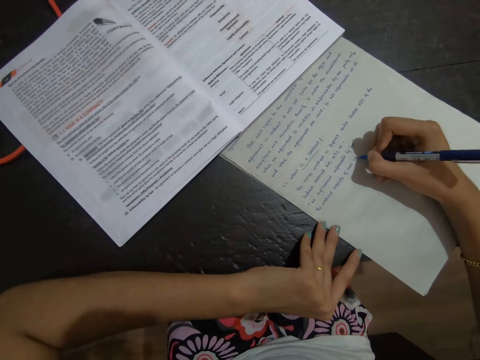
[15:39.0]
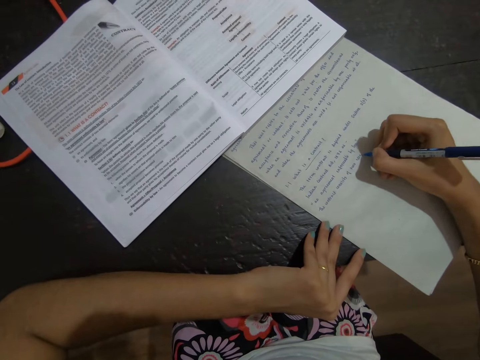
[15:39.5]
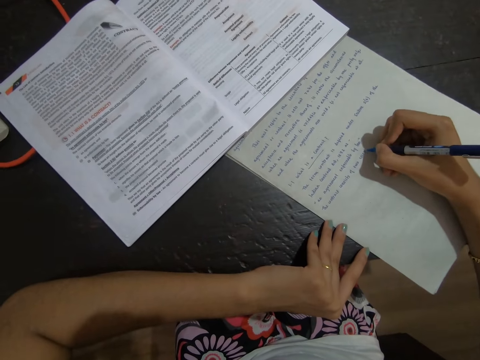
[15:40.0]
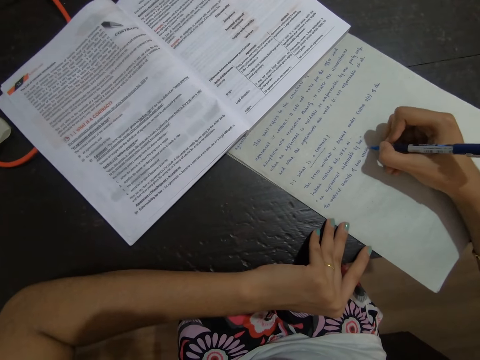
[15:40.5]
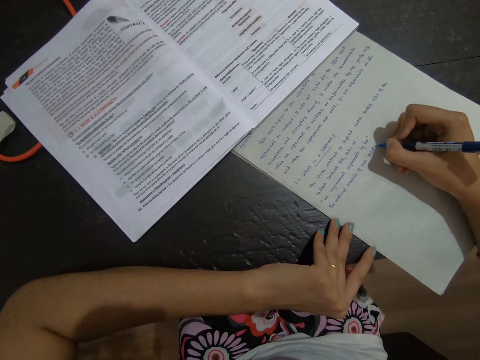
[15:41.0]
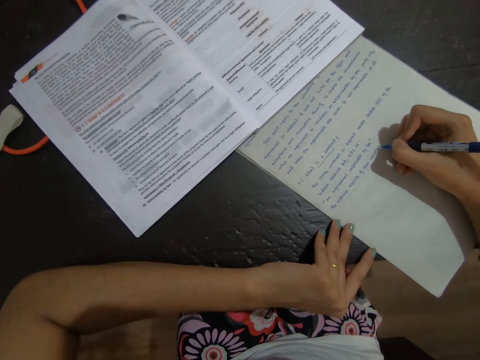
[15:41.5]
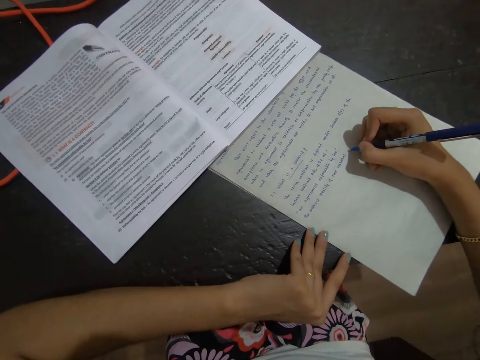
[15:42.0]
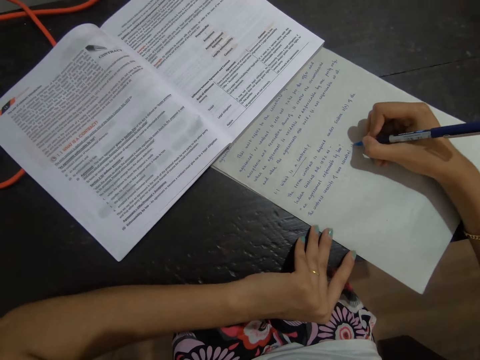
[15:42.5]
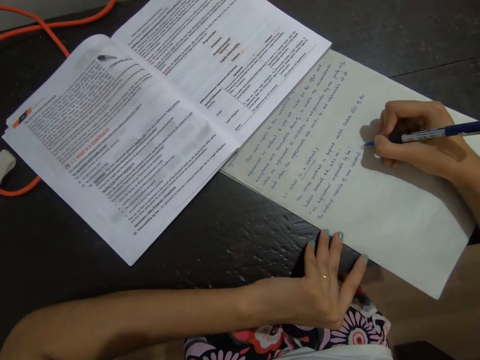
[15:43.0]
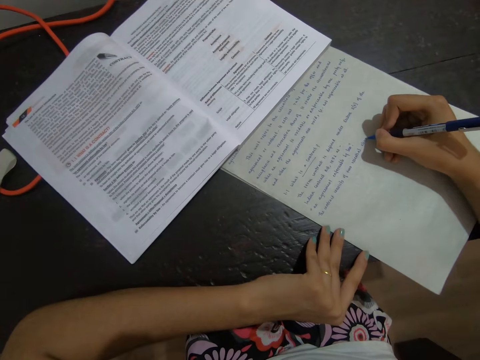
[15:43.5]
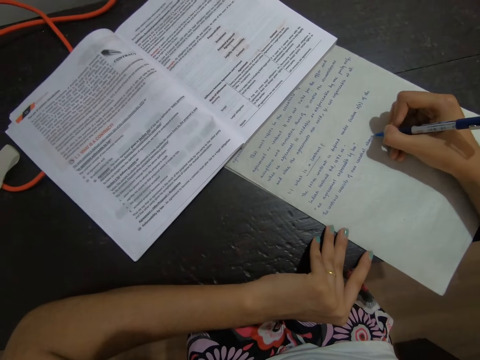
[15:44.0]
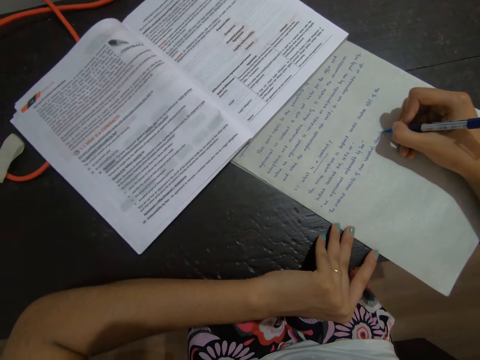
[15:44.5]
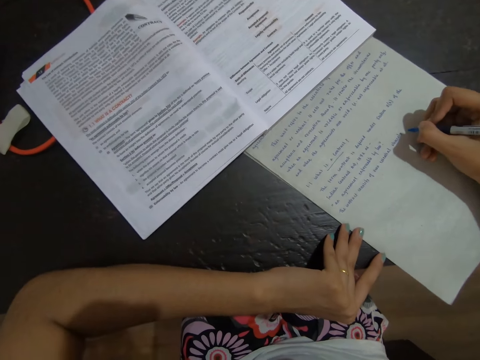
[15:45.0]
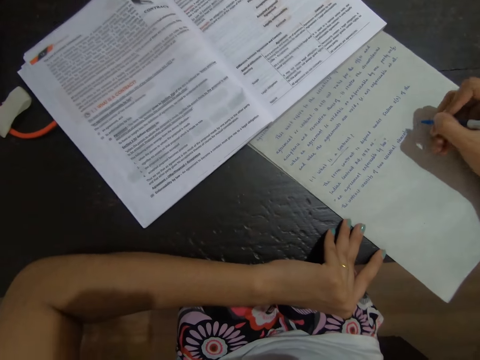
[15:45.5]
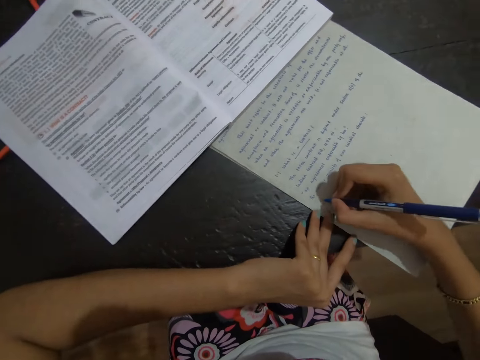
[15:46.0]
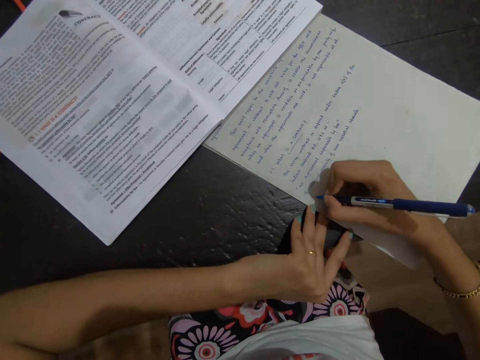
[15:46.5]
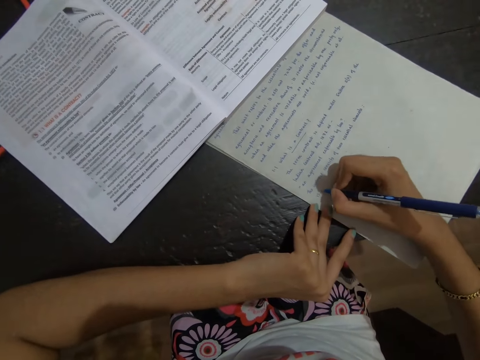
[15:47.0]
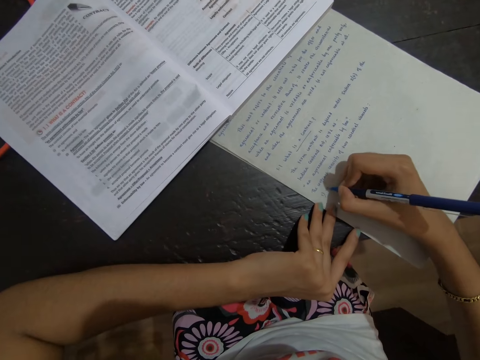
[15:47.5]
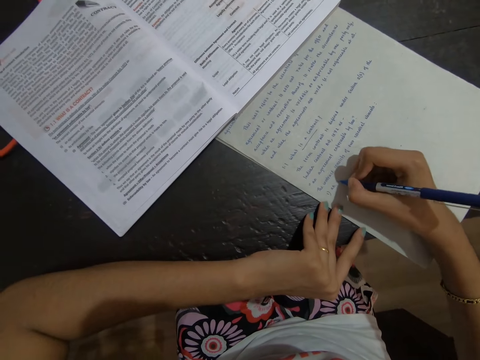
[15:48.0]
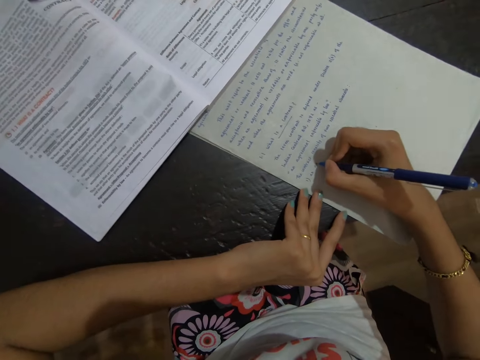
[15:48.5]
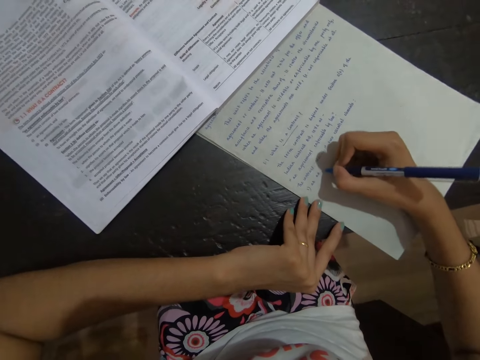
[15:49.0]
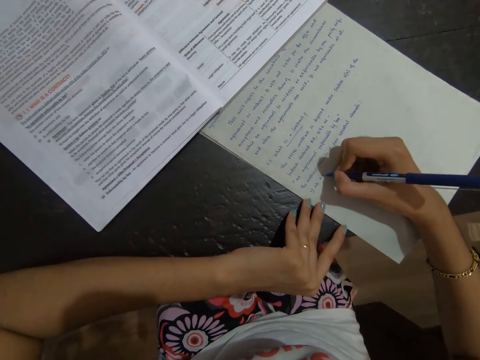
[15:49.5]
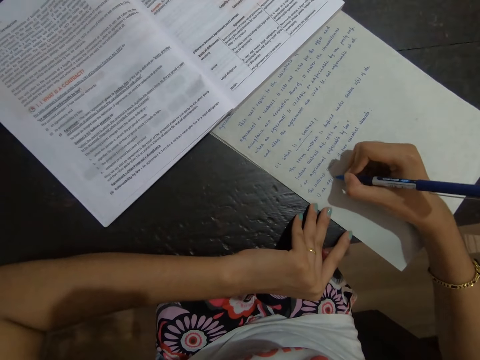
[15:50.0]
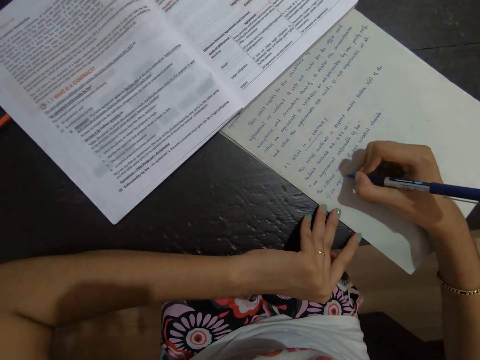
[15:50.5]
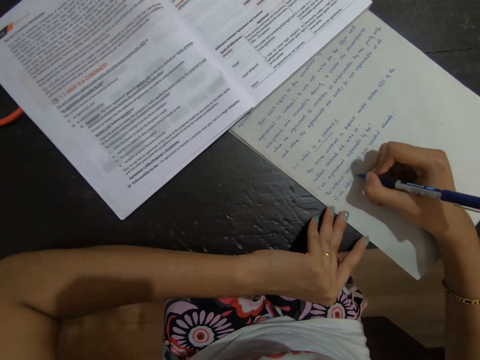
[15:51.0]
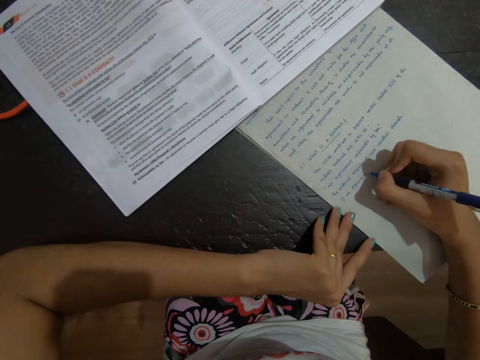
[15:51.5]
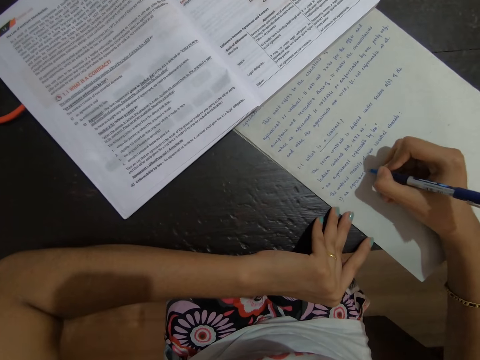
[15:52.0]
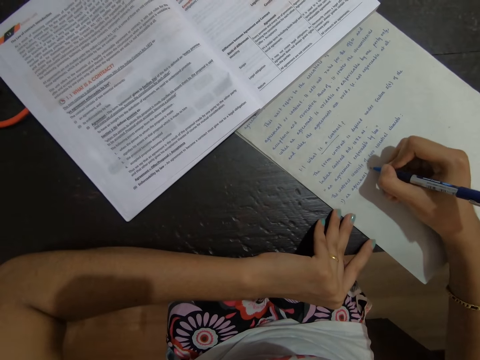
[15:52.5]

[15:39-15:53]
The camera wearer writes on the paper.

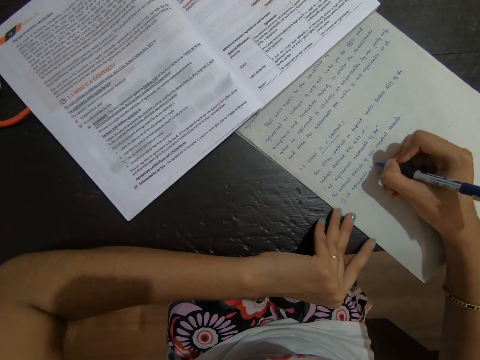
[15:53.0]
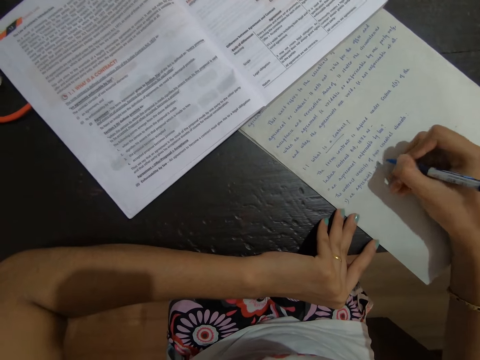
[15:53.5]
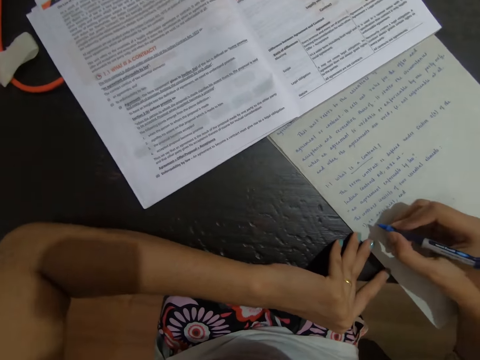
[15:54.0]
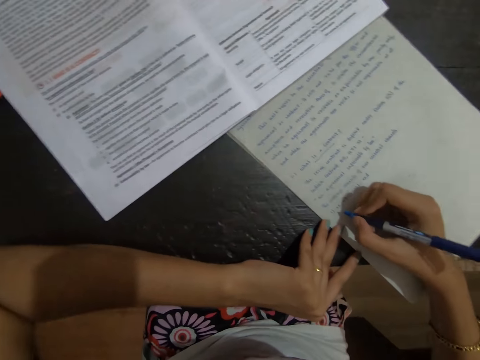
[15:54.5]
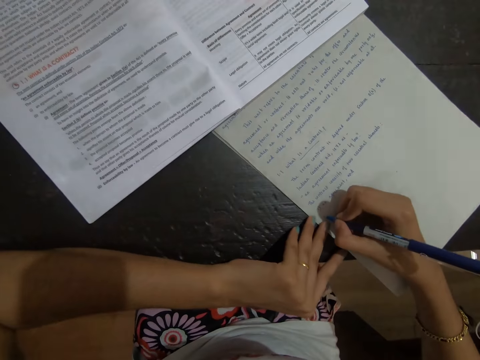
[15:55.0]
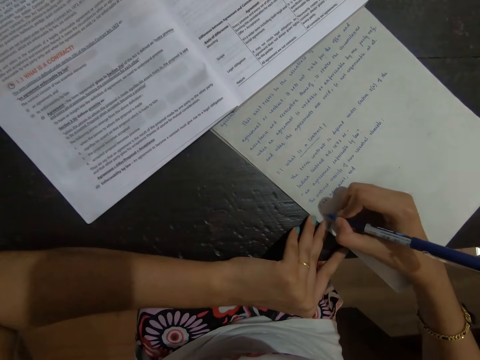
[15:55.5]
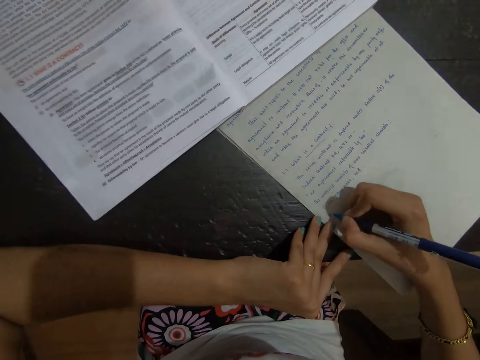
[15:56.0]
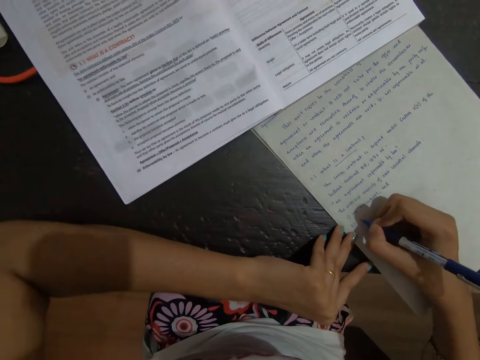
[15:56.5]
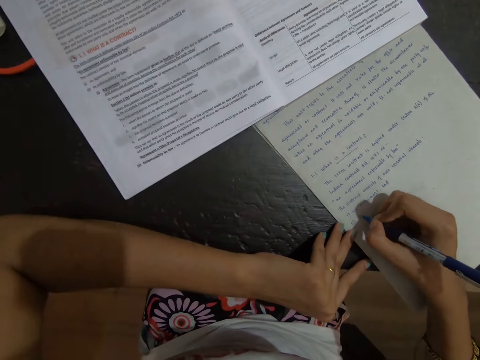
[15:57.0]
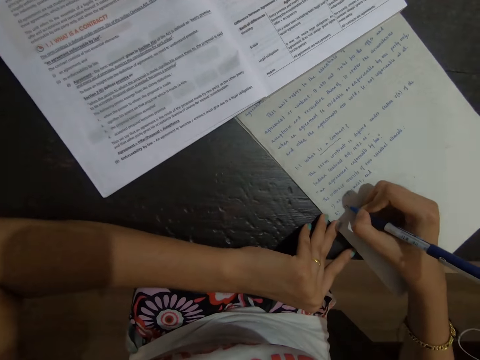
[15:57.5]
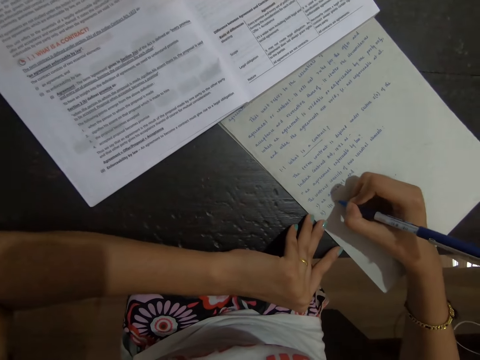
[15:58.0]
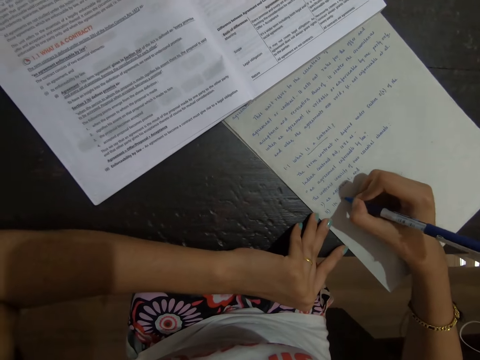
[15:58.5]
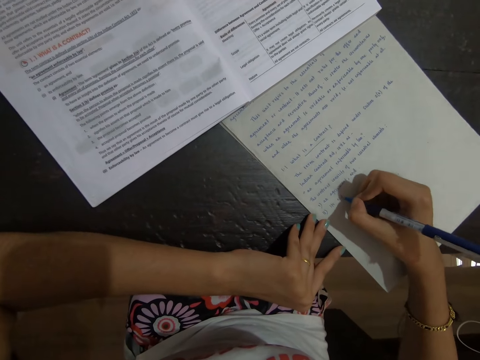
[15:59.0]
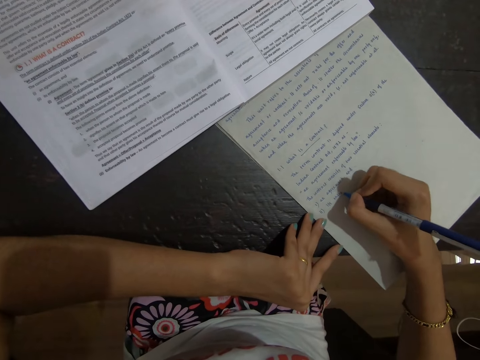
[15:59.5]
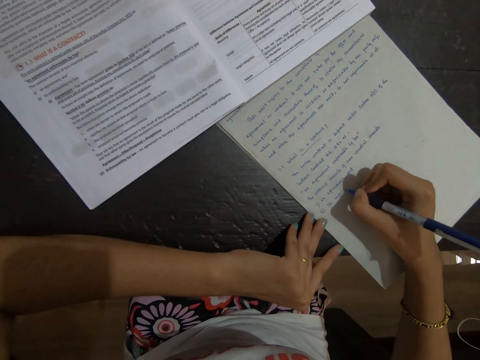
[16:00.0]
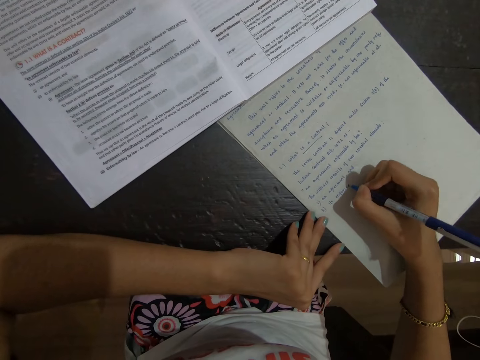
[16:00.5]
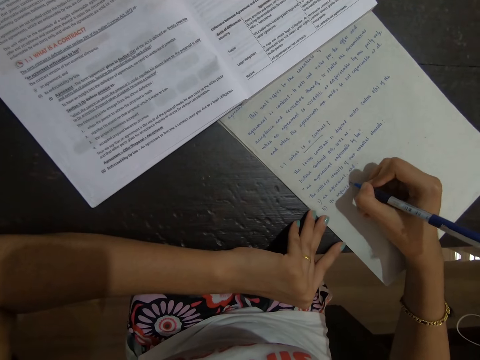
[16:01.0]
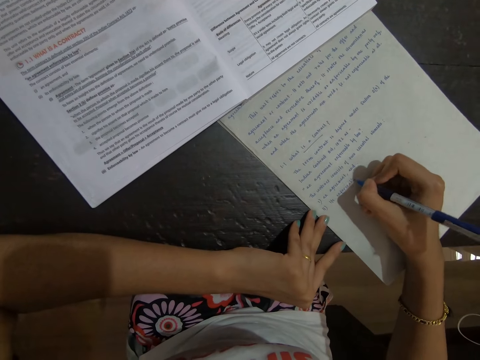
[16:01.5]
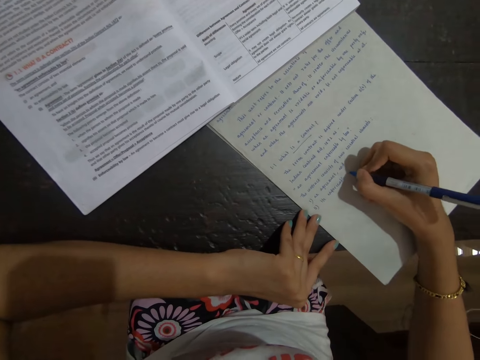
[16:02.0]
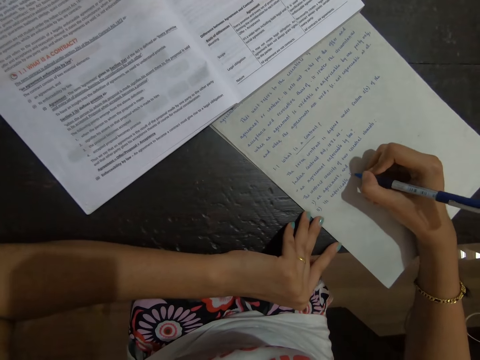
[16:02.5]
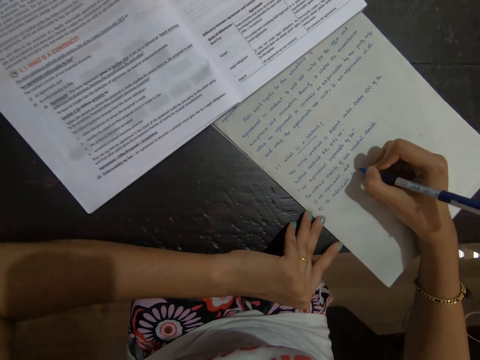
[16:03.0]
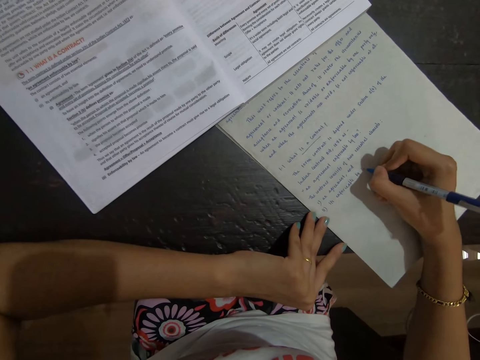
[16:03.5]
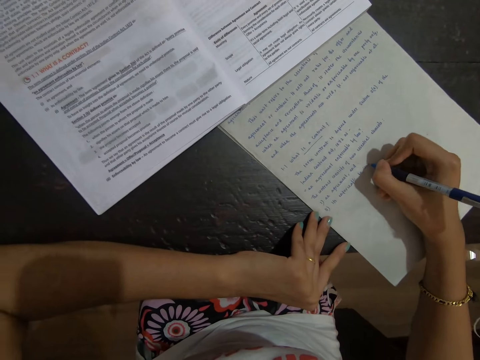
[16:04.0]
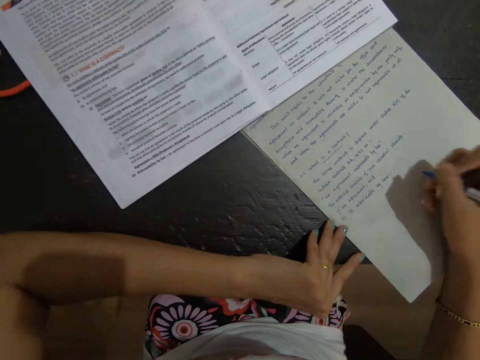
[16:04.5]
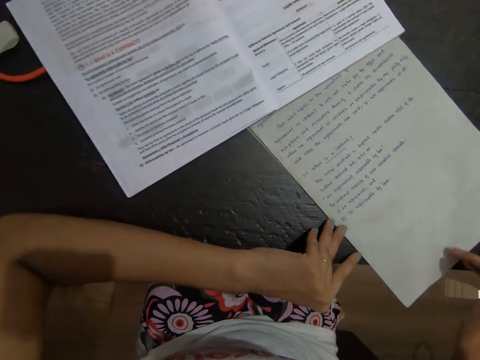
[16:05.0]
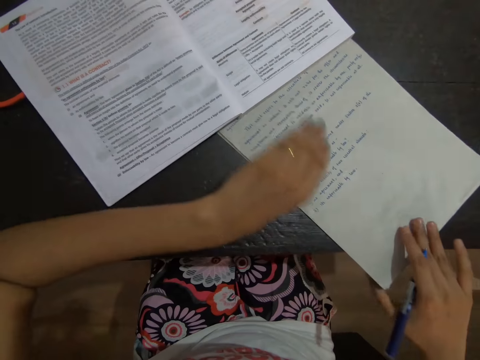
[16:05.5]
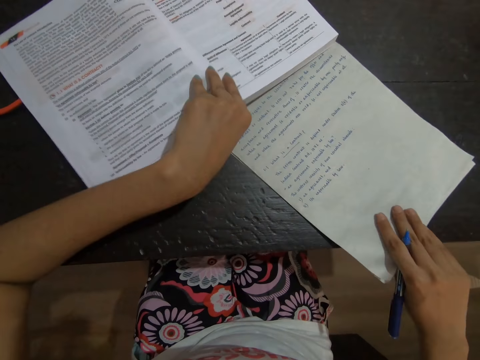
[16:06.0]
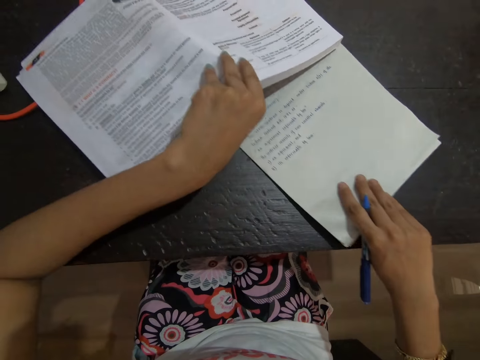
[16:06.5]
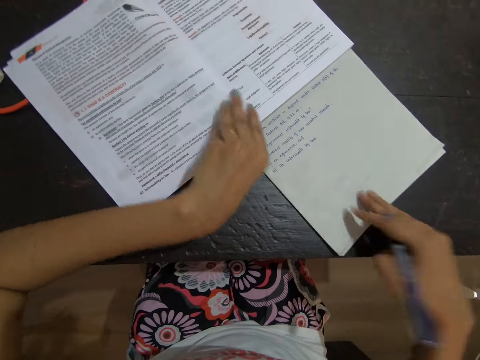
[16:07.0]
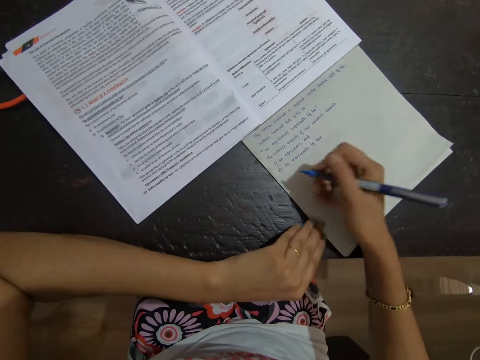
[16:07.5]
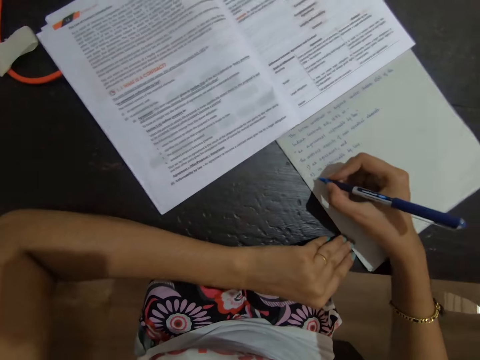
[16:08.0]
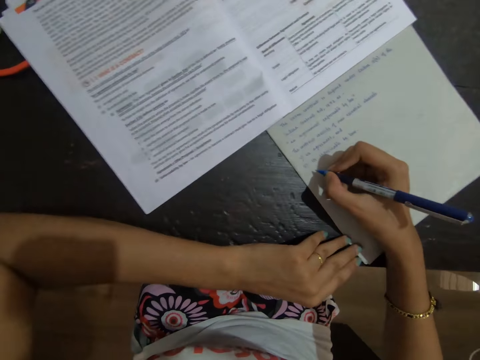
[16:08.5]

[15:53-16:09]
The camera wearer writes on the paper. They lift the paper and push the paper. They pick up the text book with the left hand and put the text book on the table. They hold the paper with the left hand.
